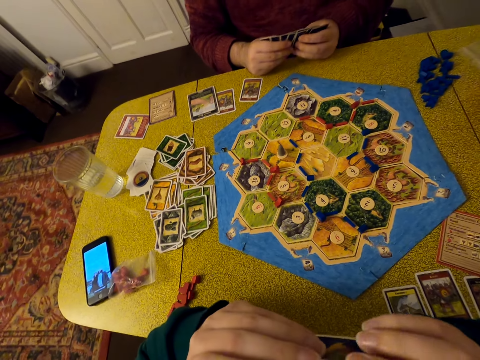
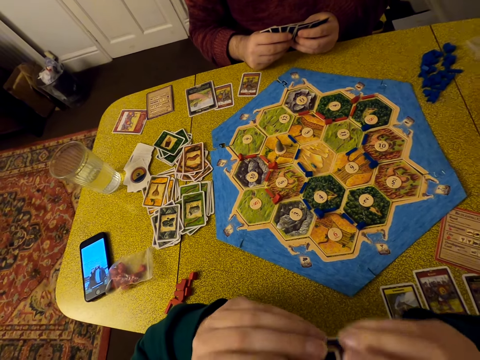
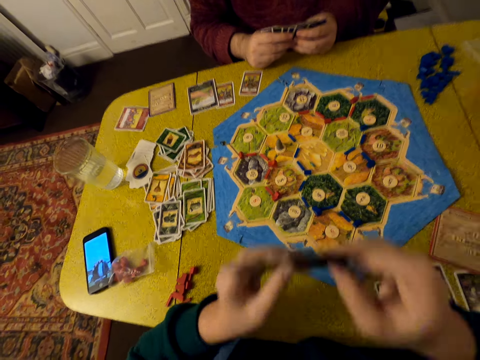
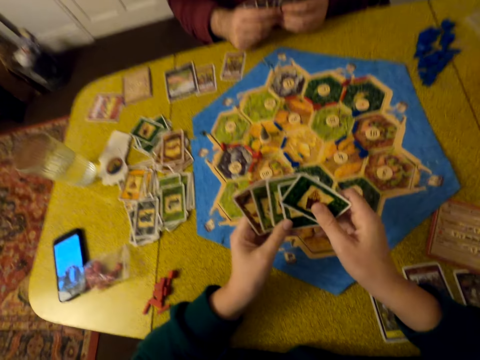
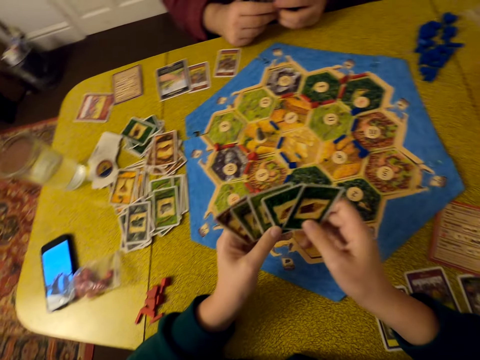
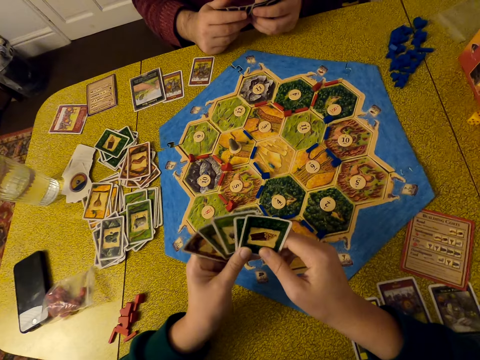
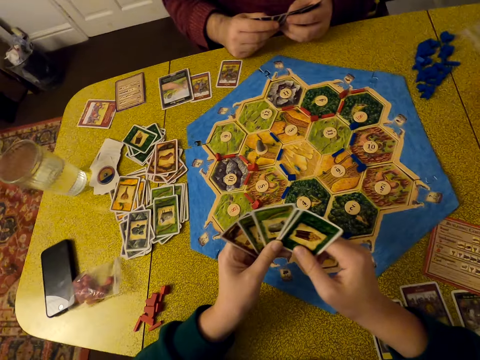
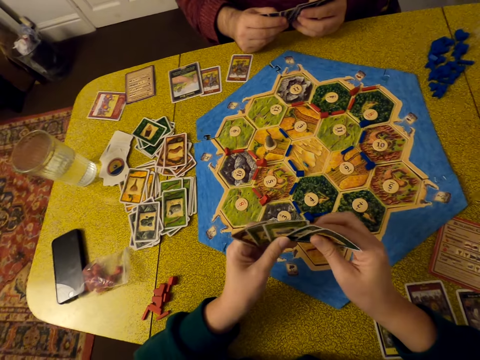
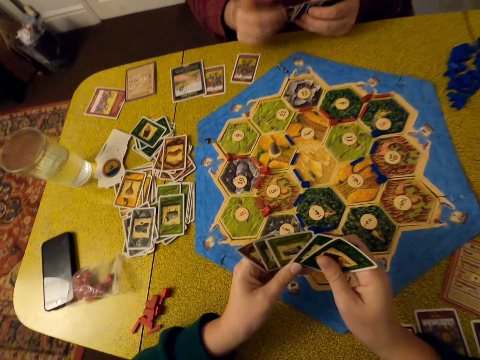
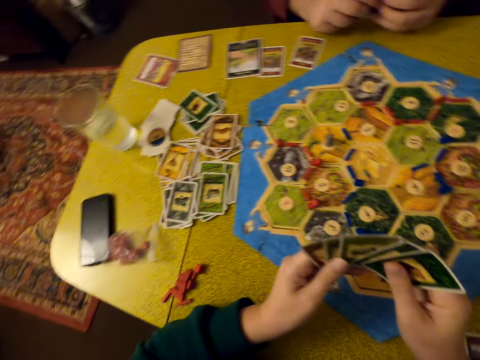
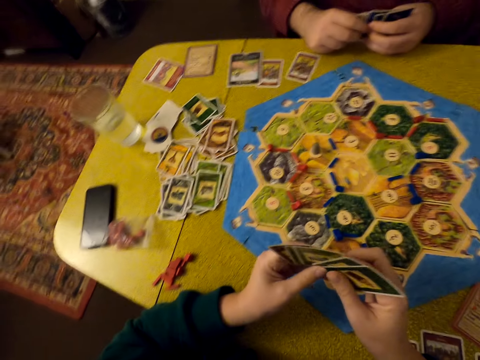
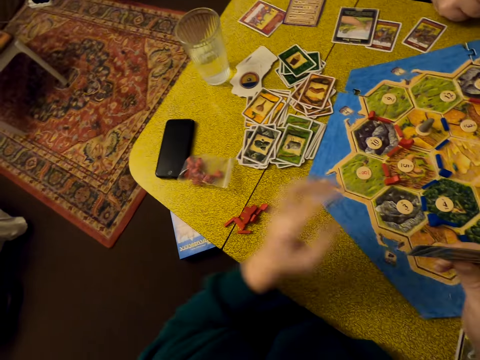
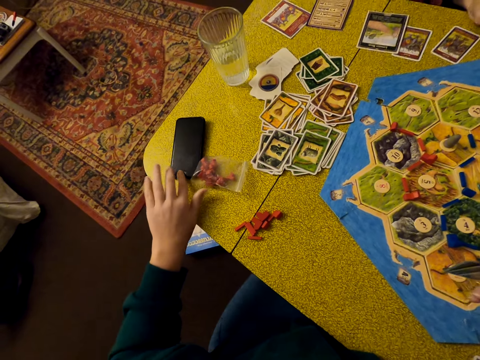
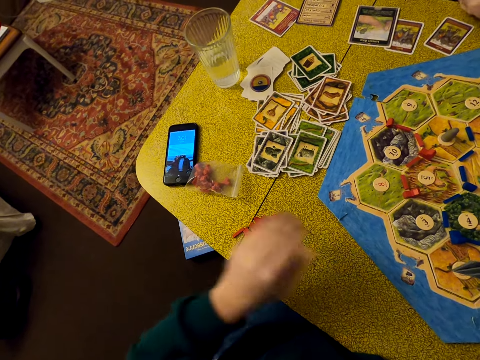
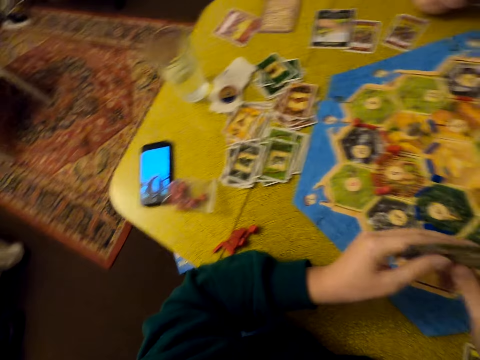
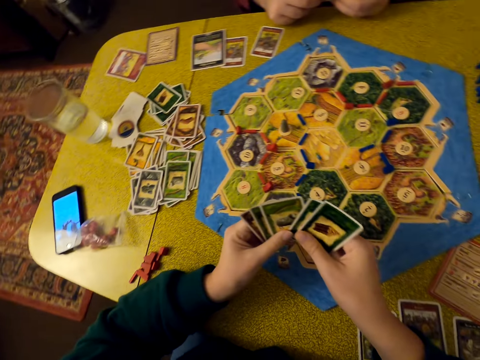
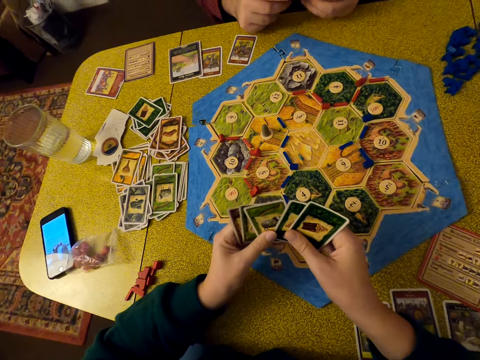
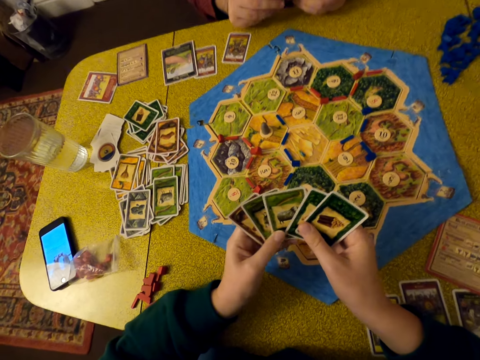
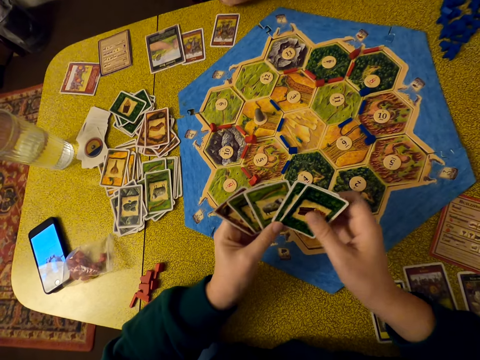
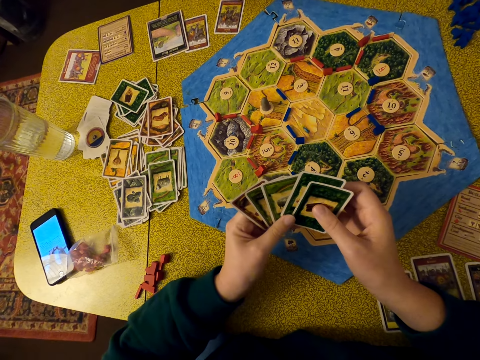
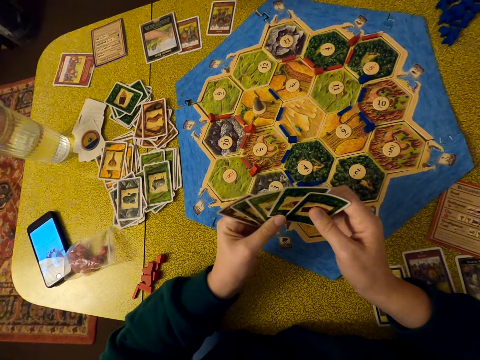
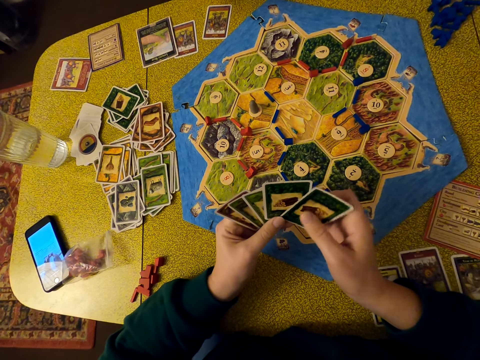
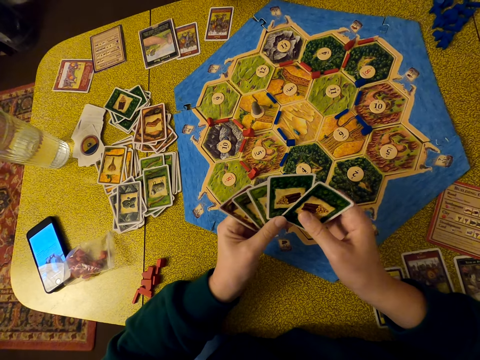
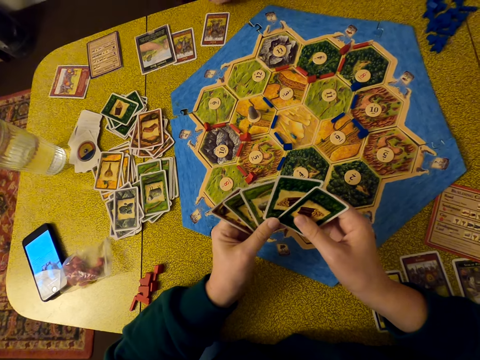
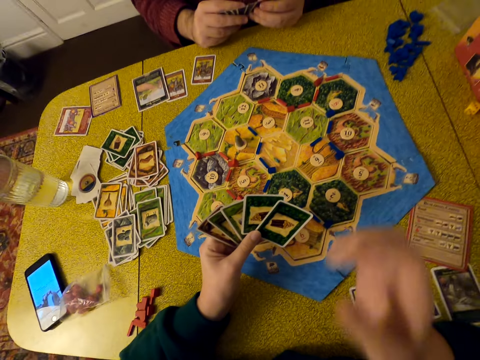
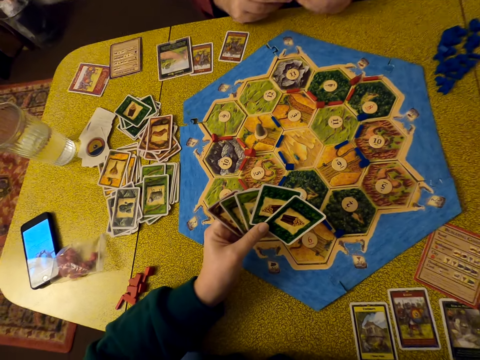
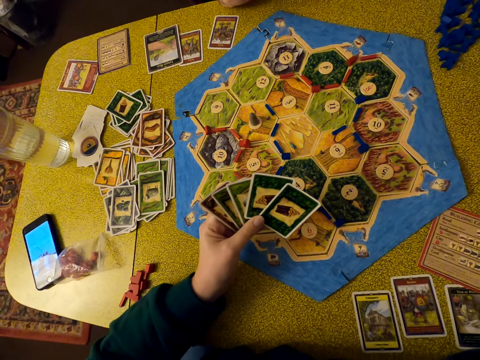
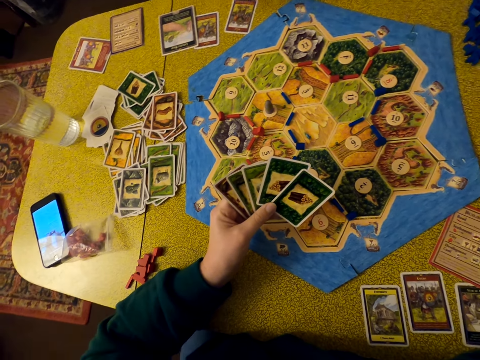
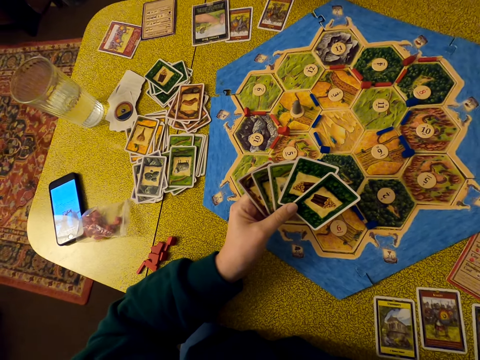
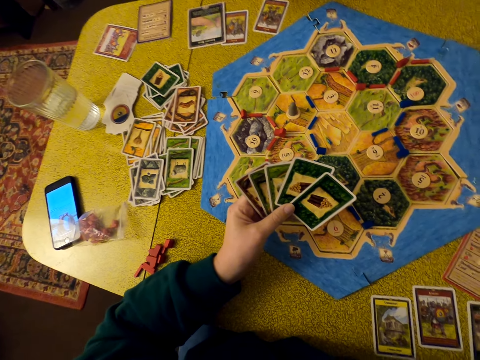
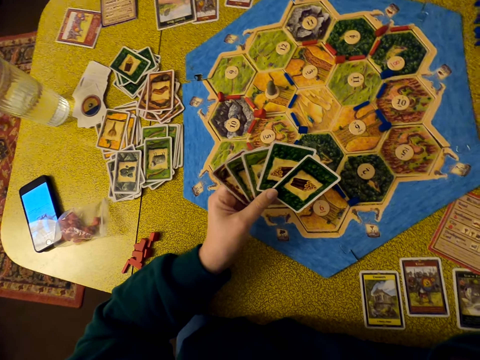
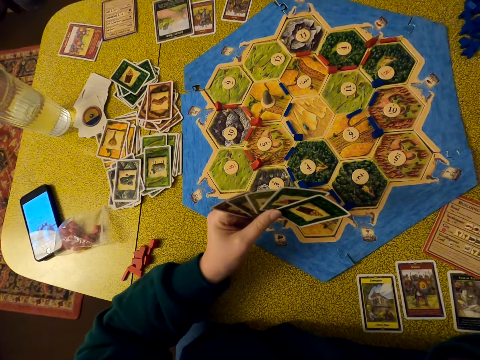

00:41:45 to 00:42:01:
The camera wearer looks on. She lowers her hands and shuffles the cards. She presses her phone. She holds the cards with both hands. She shuffles the cards. She looks on. She removes her right hand from the cards.

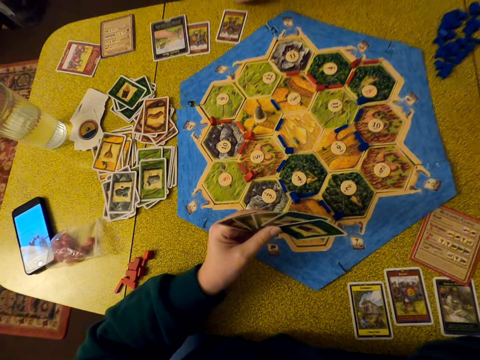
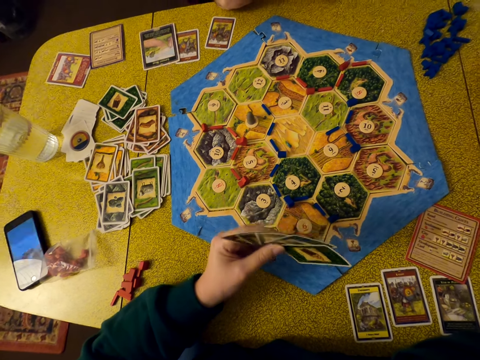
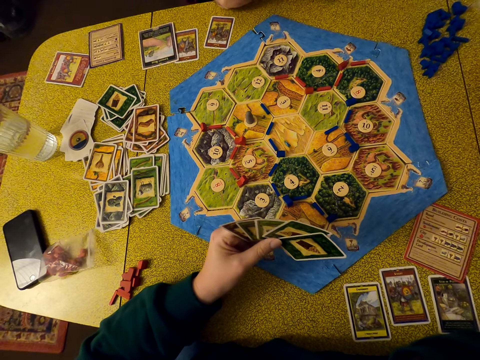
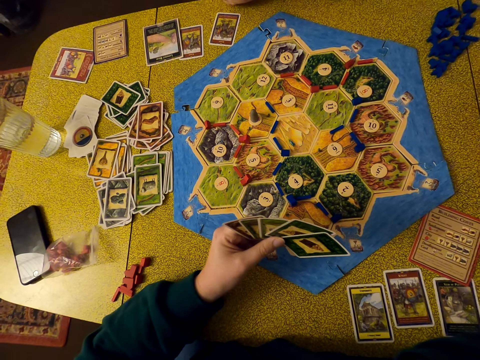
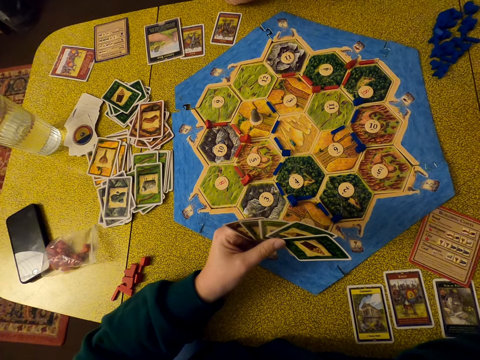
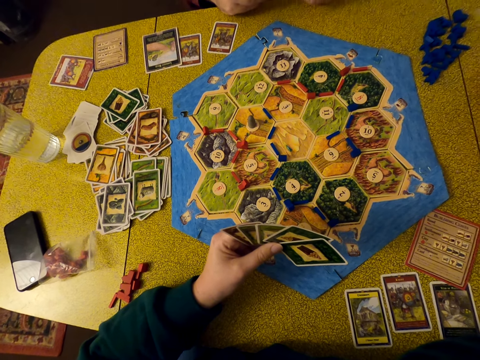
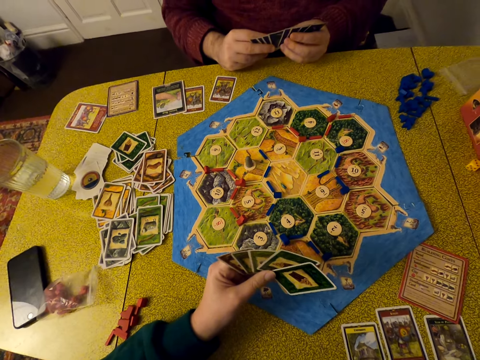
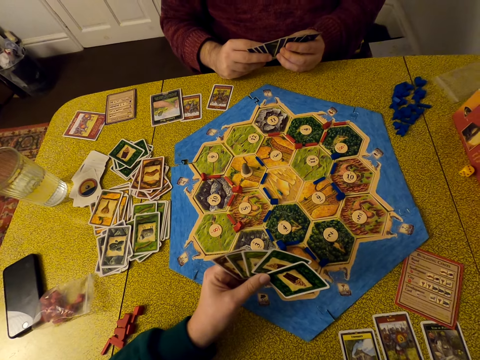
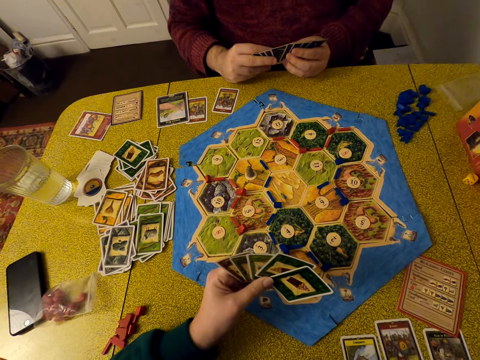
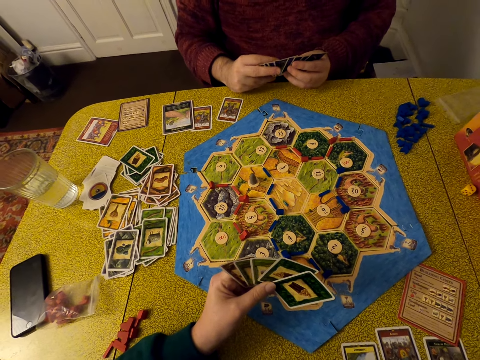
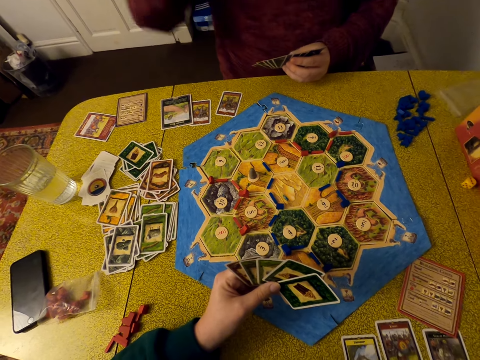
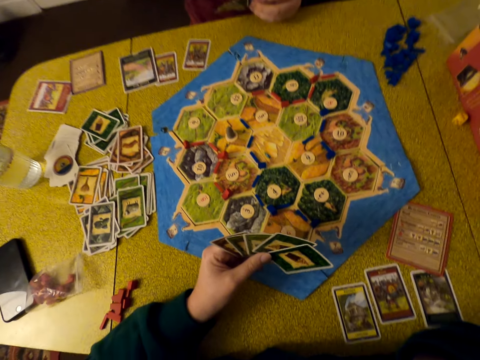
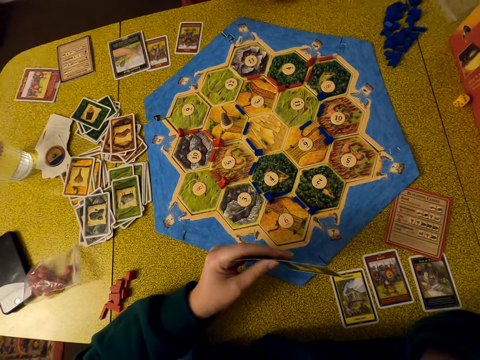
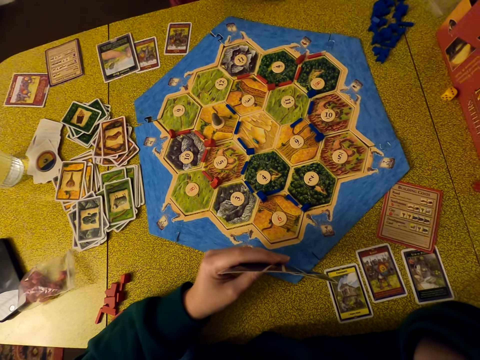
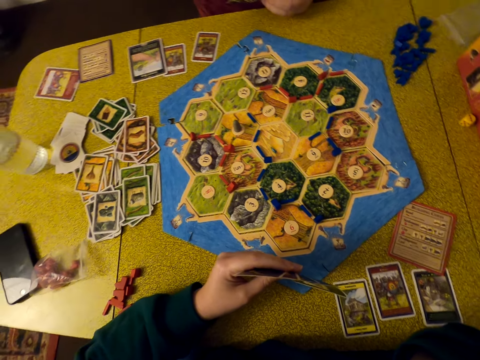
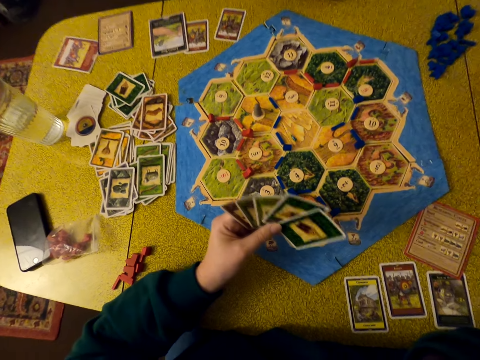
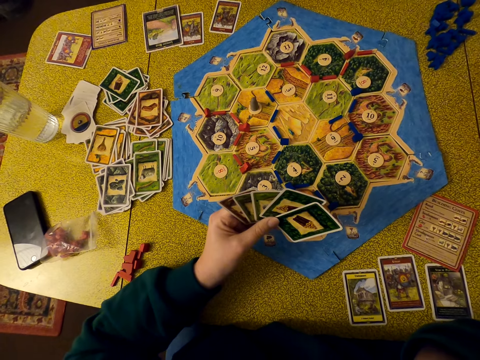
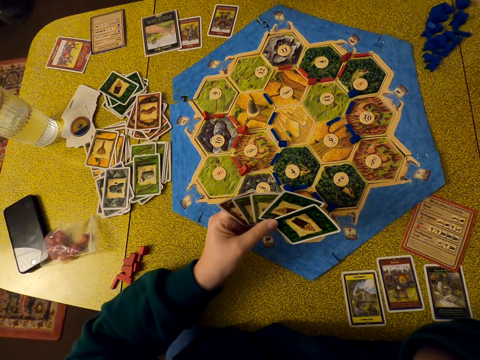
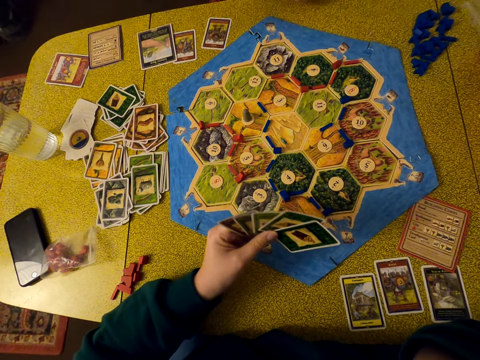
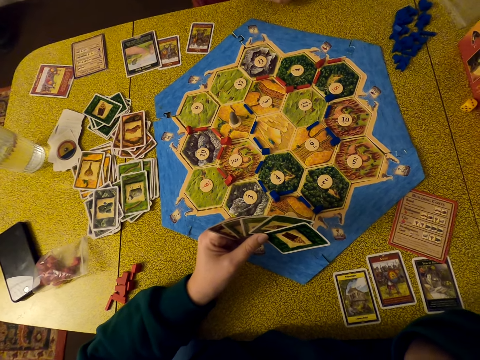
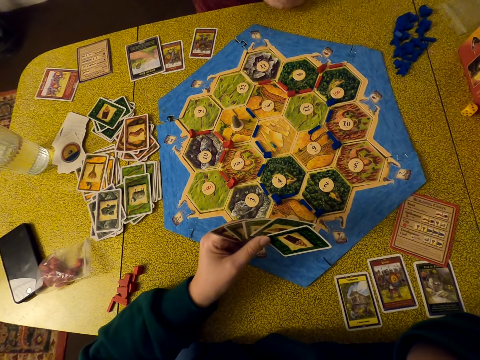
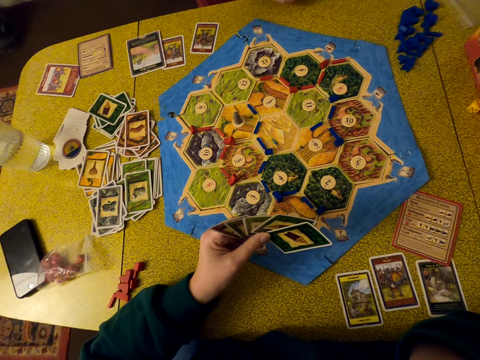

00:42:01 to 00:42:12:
A man raises his hand.
